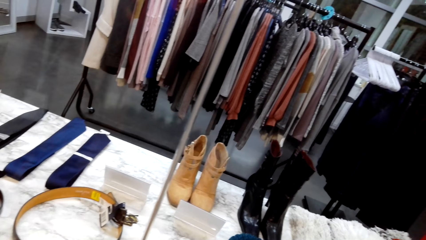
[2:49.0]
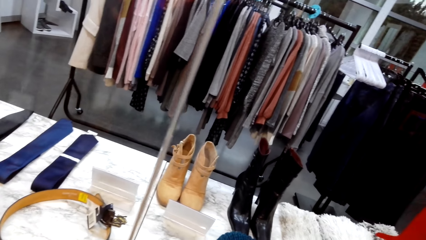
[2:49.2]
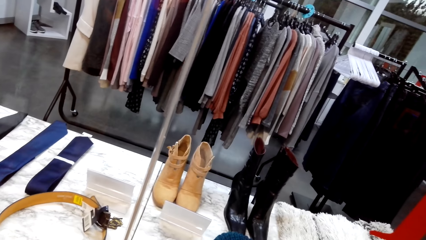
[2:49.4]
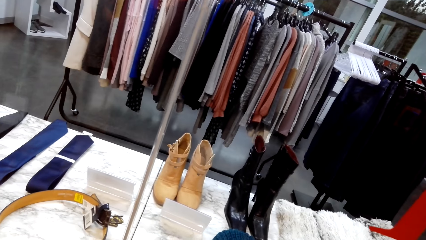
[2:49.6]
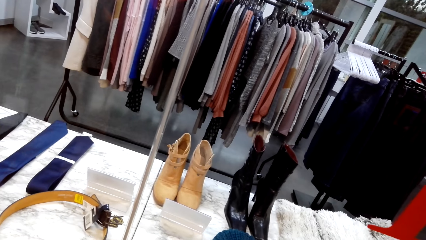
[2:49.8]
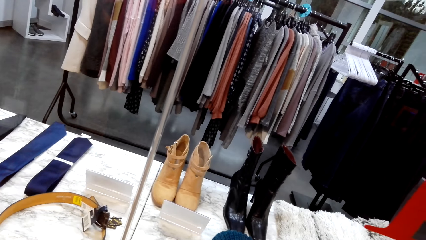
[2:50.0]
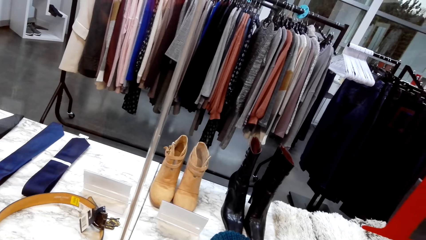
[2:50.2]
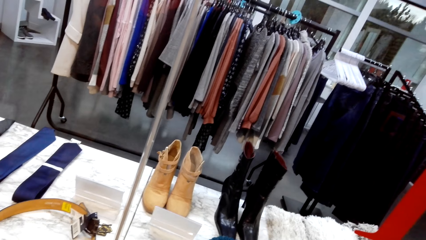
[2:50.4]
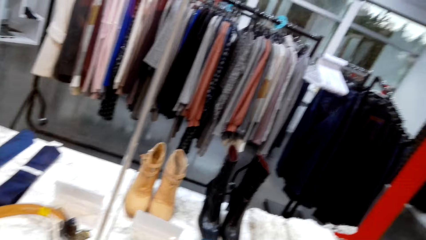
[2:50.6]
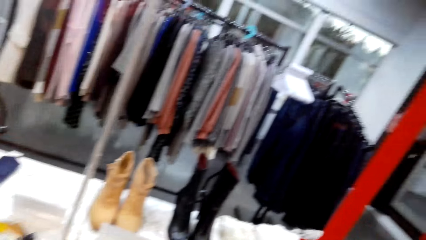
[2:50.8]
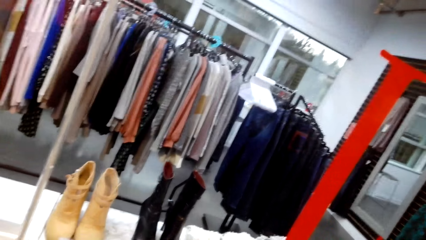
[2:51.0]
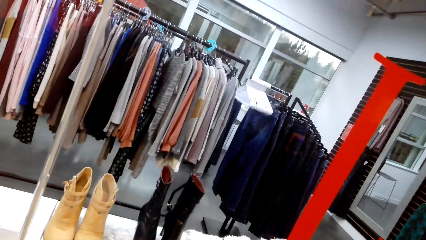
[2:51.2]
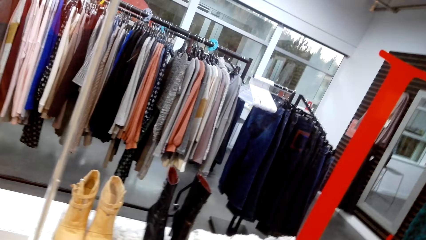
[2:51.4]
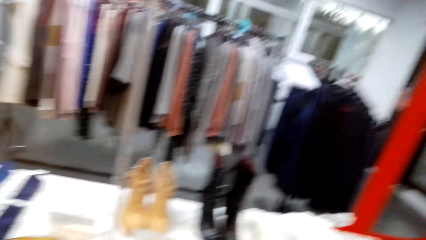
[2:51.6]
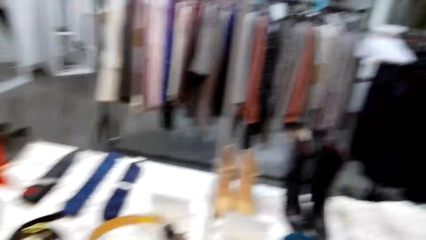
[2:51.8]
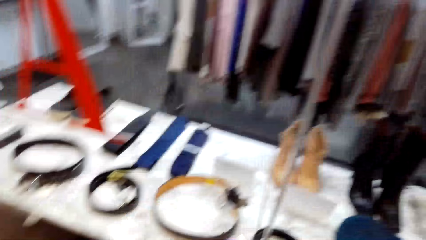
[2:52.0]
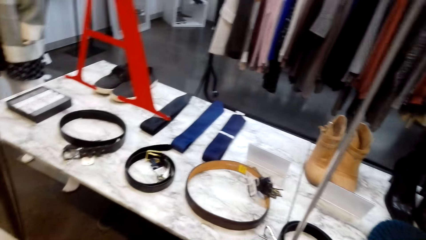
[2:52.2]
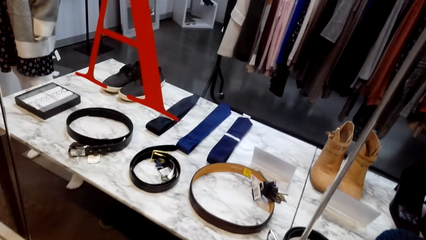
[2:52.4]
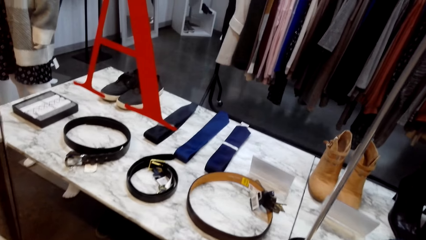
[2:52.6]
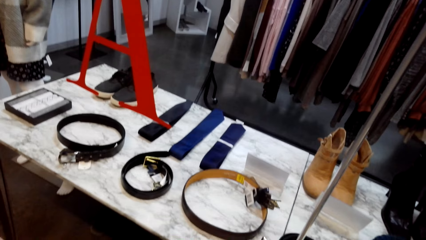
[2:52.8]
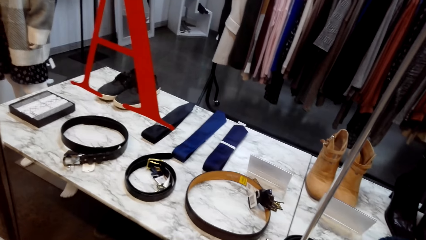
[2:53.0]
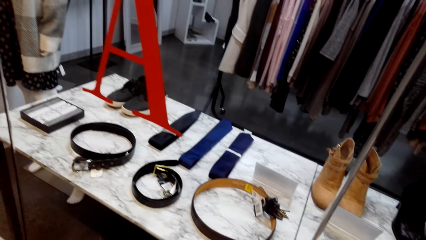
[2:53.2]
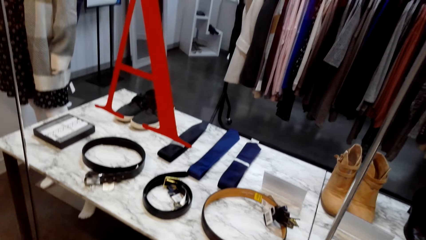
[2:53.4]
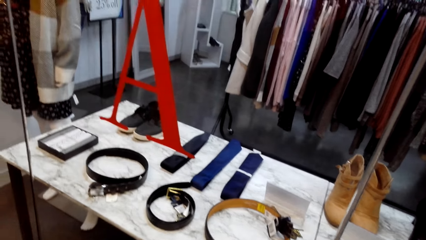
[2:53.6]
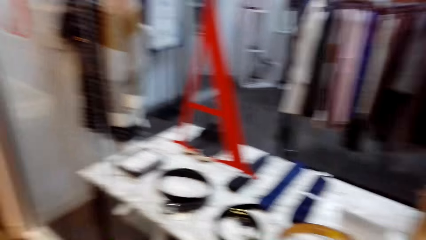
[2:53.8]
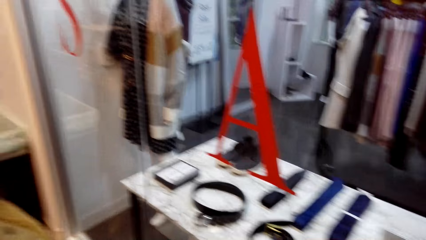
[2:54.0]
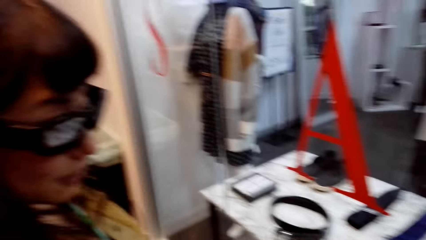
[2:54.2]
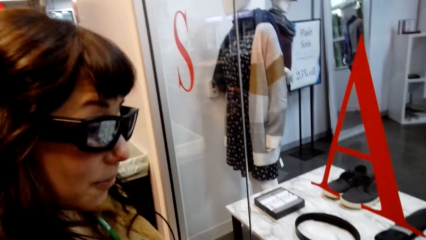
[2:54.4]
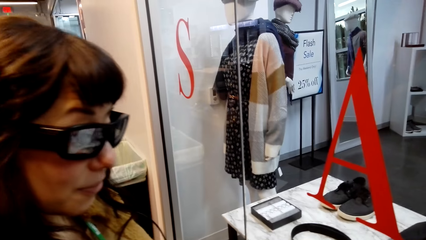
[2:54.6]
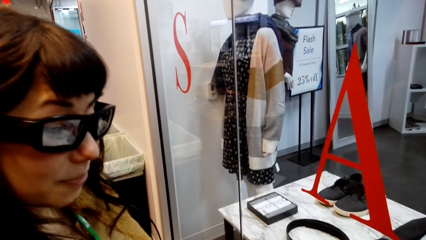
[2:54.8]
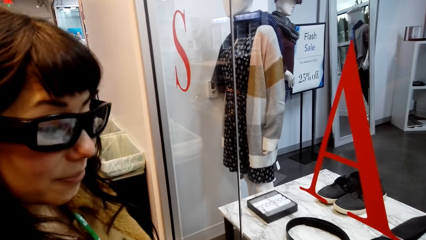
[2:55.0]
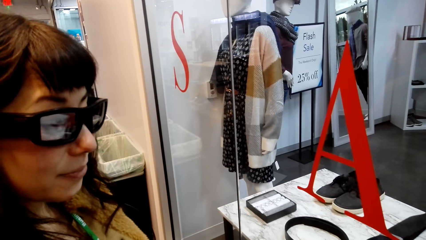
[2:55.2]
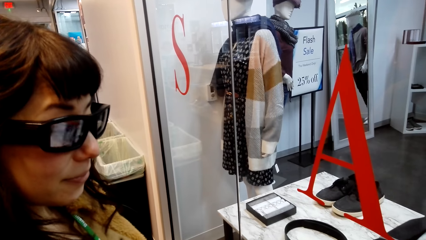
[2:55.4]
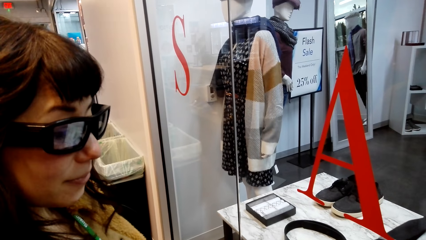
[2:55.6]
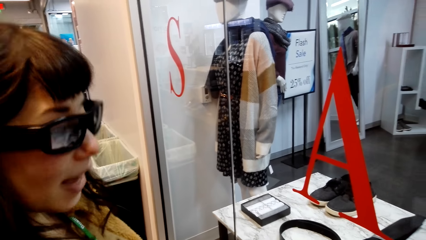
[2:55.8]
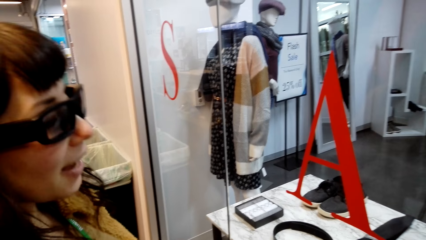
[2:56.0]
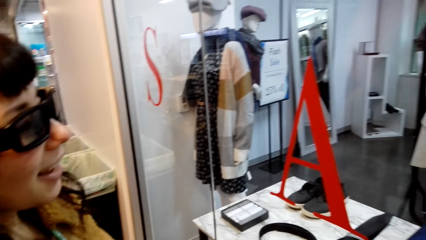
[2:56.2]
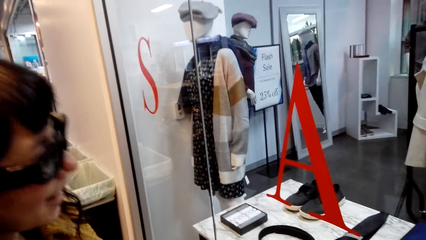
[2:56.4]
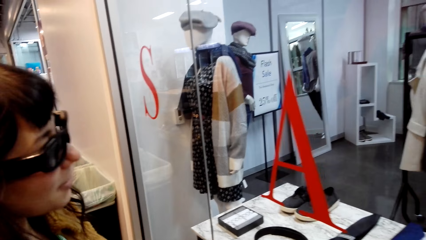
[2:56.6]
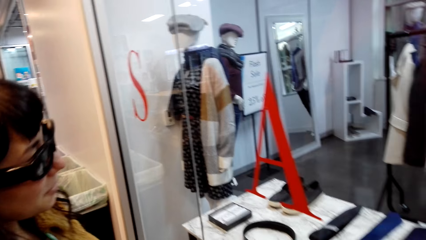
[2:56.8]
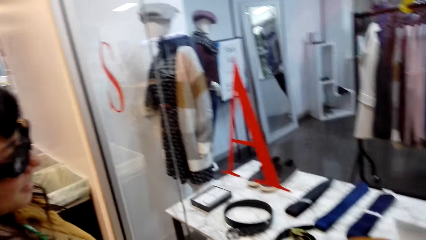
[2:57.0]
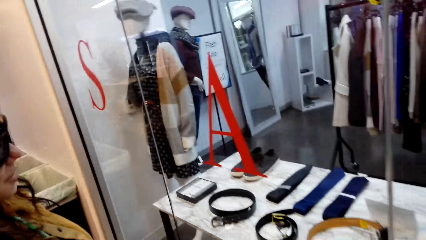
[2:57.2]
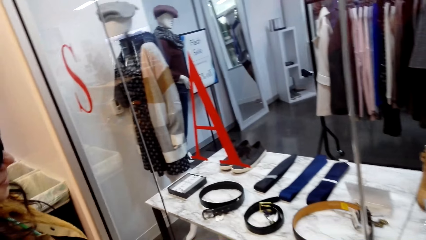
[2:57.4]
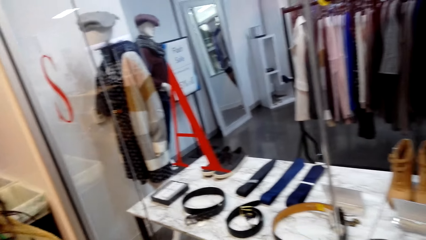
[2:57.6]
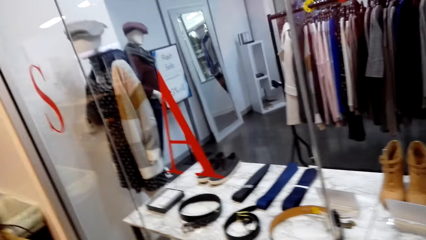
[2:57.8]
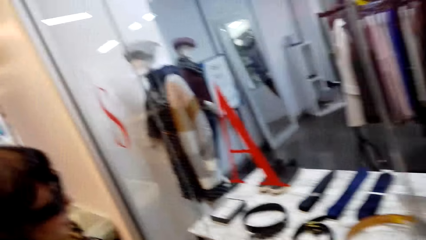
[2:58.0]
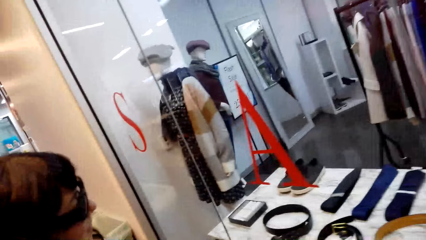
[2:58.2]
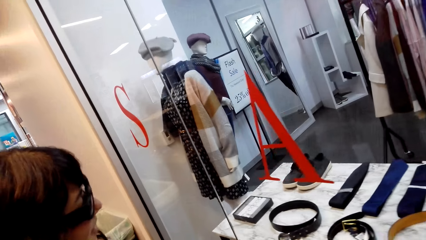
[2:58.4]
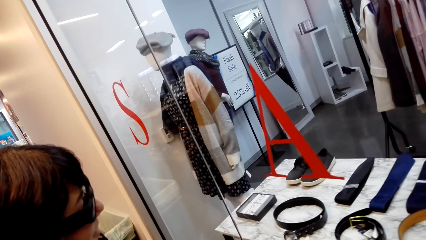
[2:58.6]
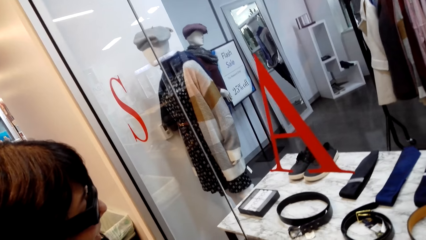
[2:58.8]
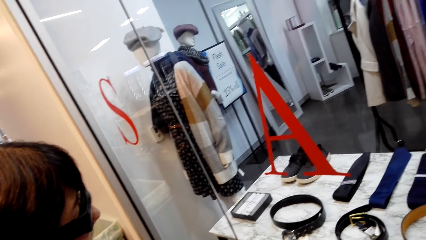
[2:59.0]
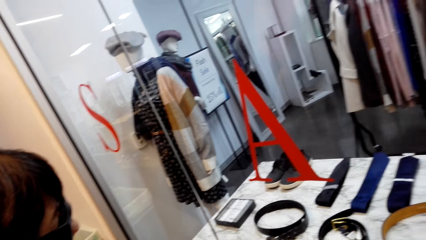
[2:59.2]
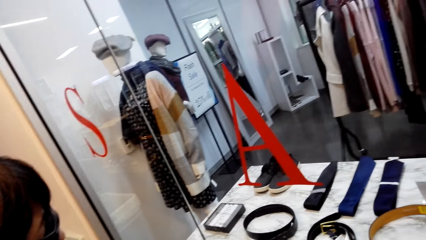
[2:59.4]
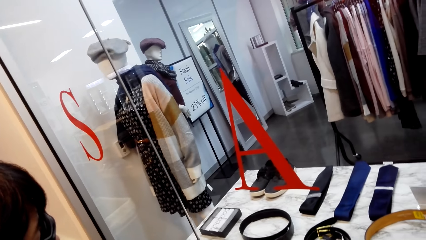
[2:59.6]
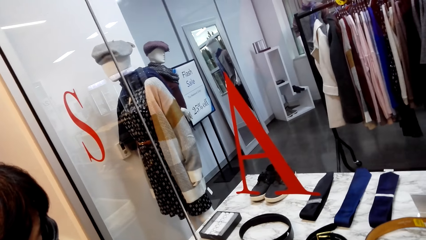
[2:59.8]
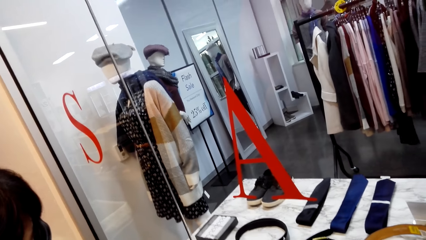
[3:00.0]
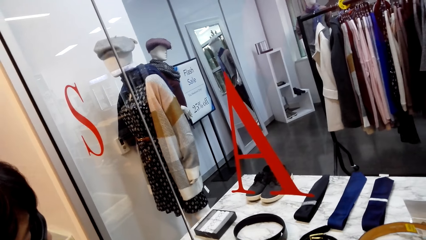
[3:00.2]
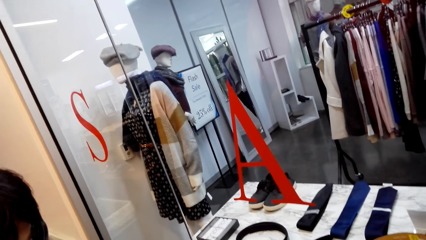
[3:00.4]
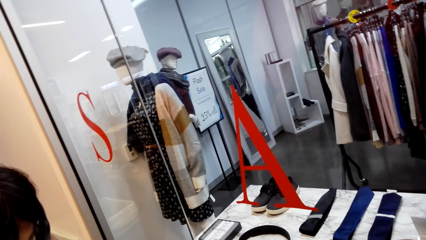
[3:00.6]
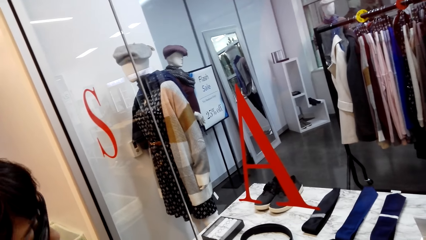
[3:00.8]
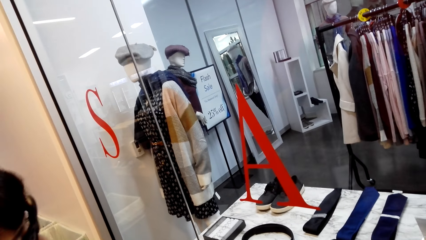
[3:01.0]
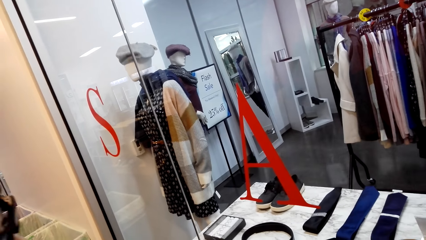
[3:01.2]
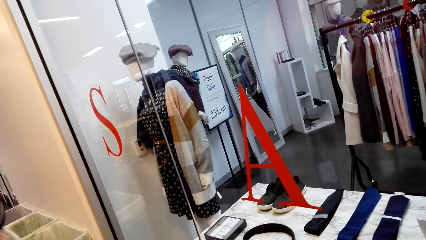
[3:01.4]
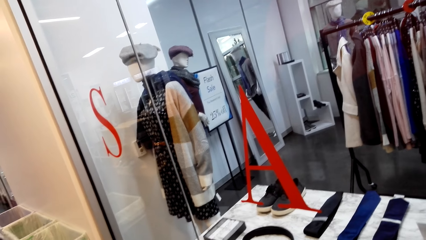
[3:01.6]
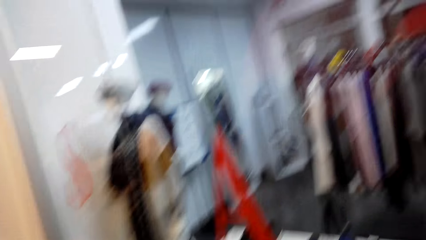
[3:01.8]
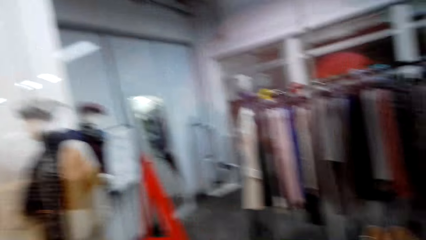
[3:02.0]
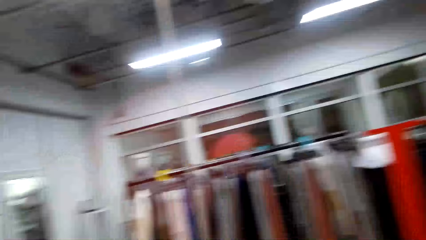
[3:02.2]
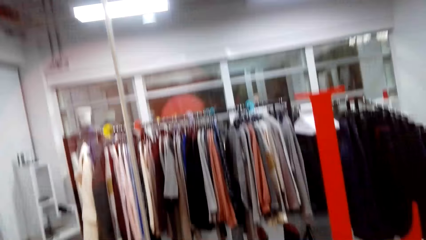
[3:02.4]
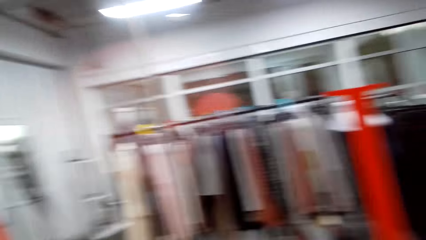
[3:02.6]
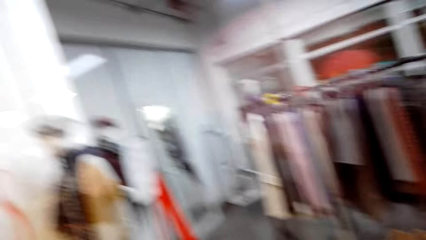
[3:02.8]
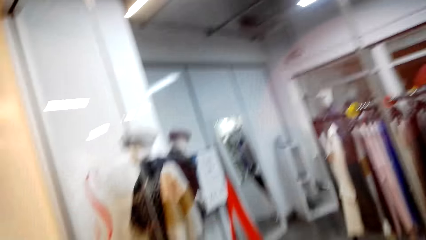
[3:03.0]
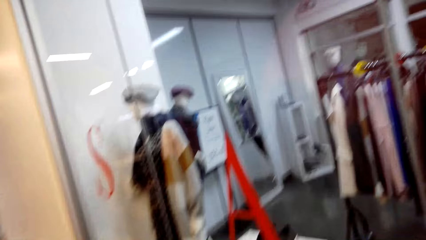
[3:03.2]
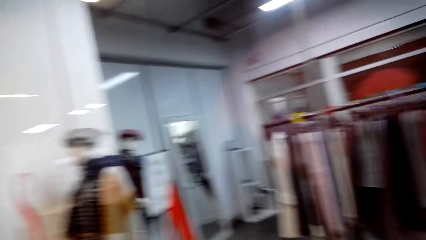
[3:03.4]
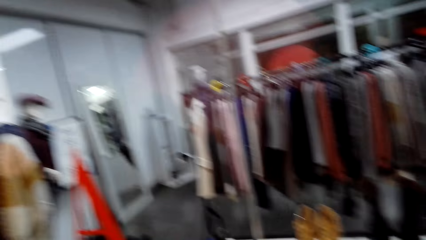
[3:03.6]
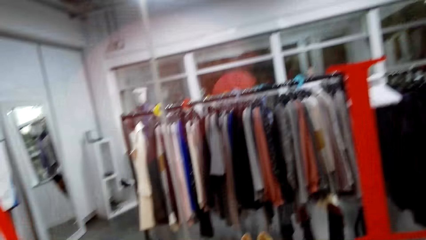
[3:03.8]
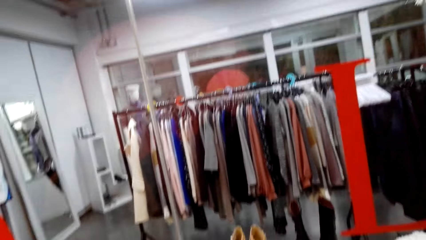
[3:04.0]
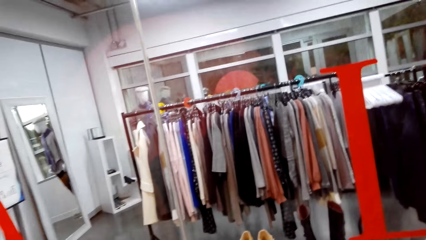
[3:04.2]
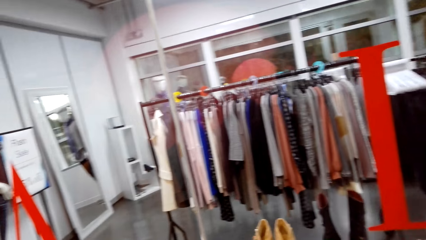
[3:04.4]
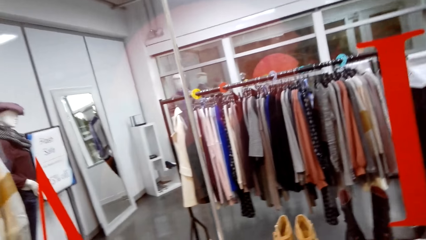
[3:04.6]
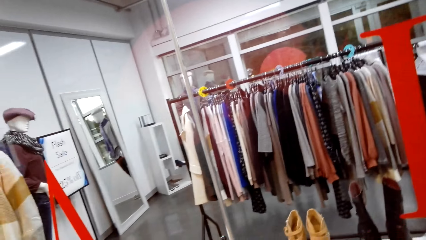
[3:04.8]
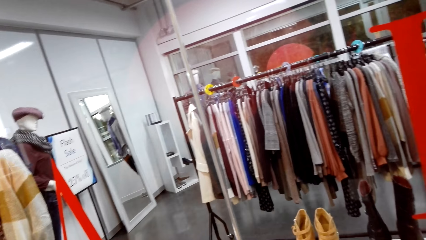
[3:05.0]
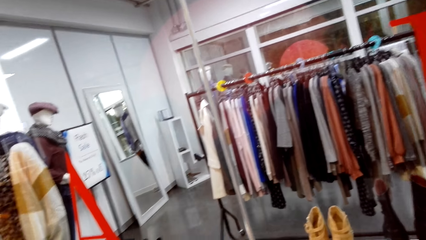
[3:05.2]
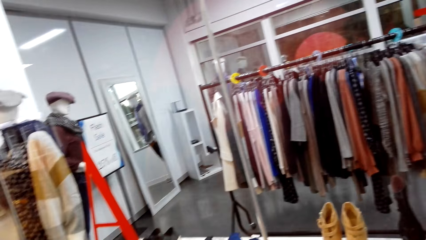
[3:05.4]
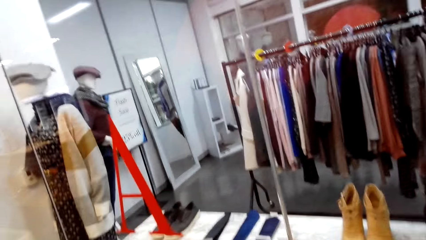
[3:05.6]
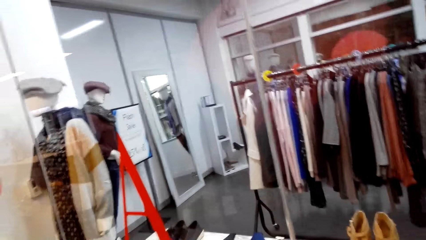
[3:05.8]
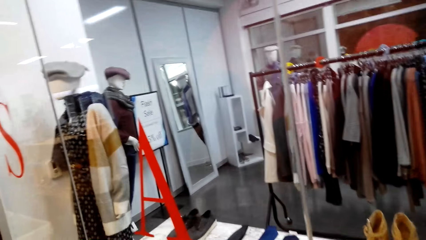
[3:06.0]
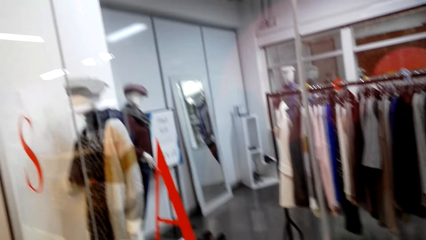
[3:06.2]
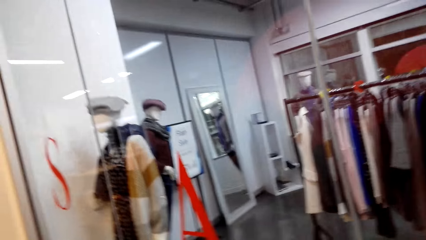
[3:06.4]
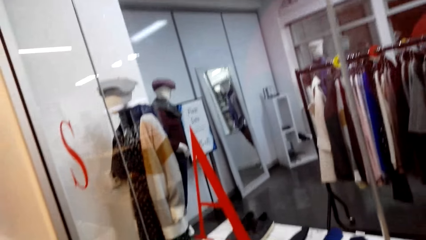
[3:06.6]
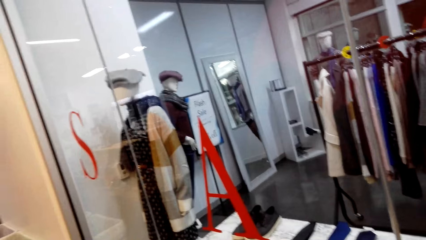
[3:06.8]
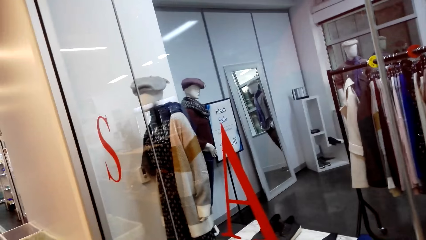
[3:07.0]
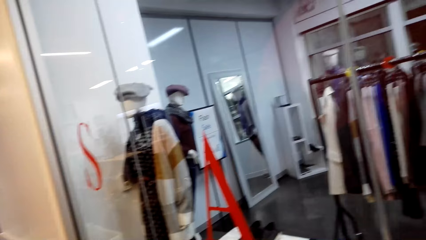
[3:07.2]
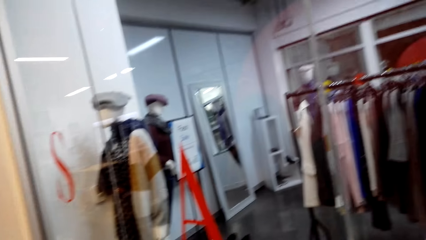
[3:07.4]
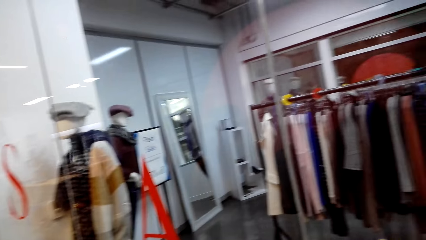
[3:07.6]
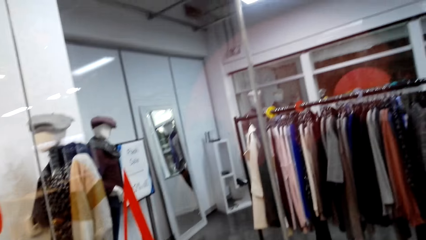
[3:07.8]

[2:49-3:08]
The camera wearer talks with a woman. The woman talks to the camera wearer.
